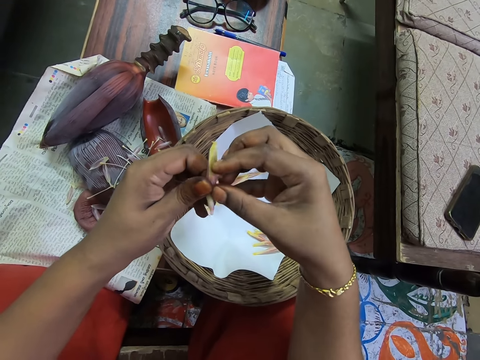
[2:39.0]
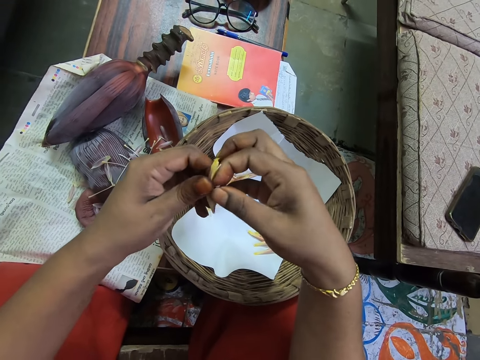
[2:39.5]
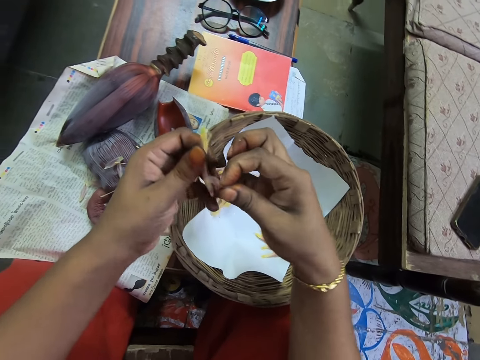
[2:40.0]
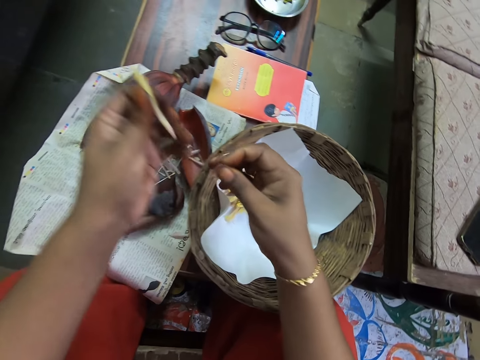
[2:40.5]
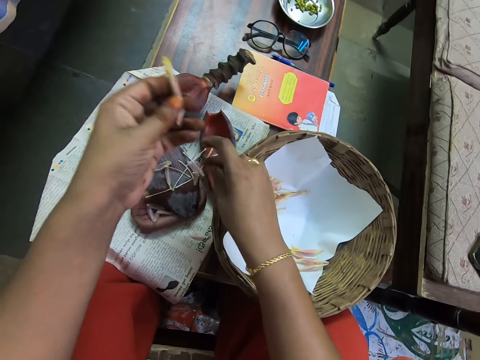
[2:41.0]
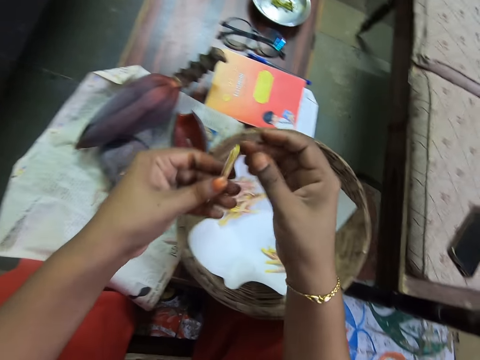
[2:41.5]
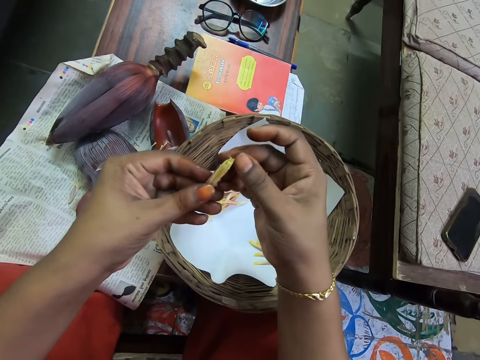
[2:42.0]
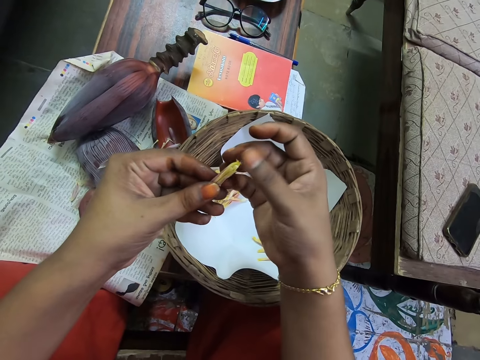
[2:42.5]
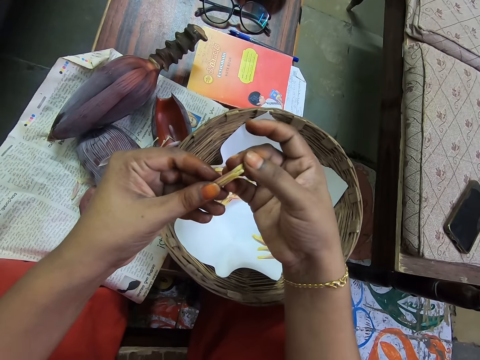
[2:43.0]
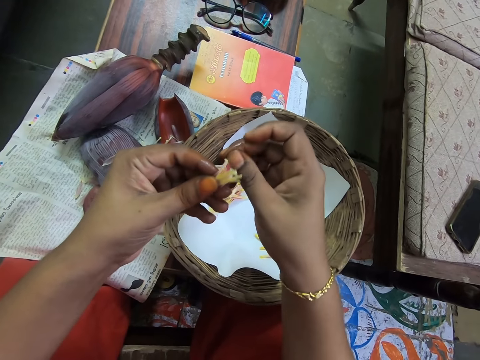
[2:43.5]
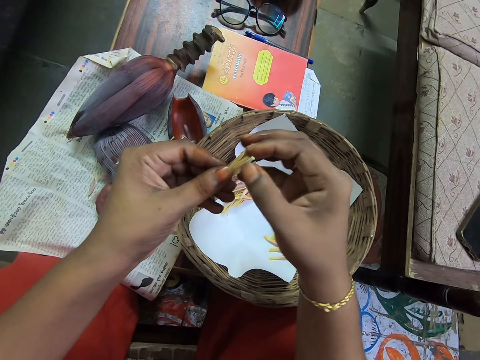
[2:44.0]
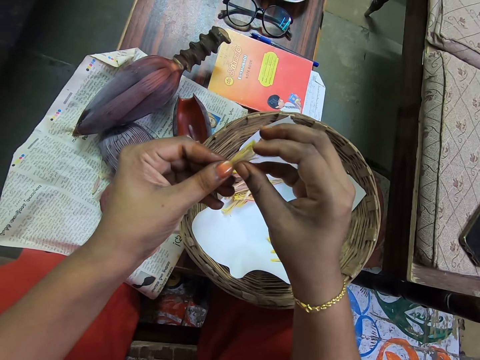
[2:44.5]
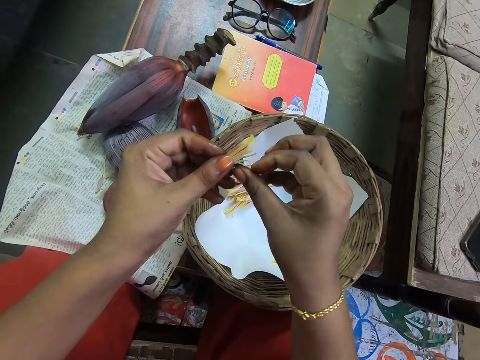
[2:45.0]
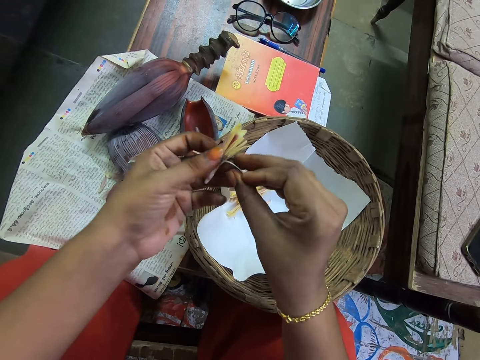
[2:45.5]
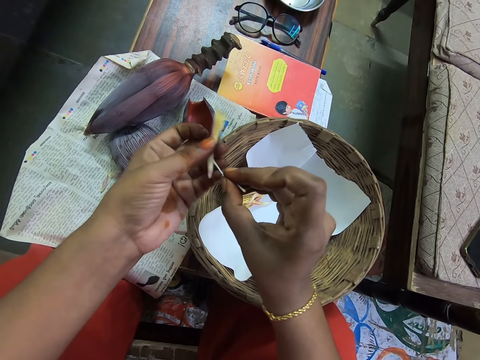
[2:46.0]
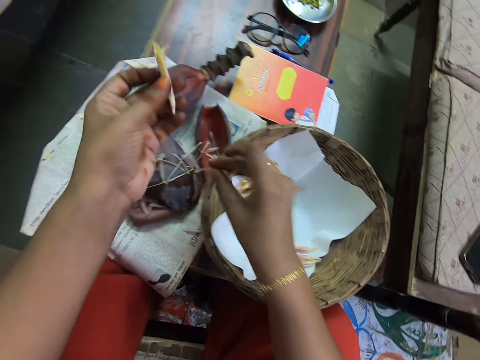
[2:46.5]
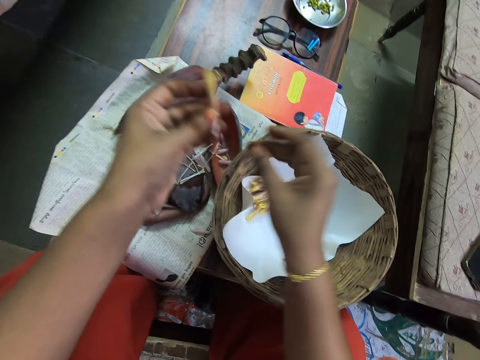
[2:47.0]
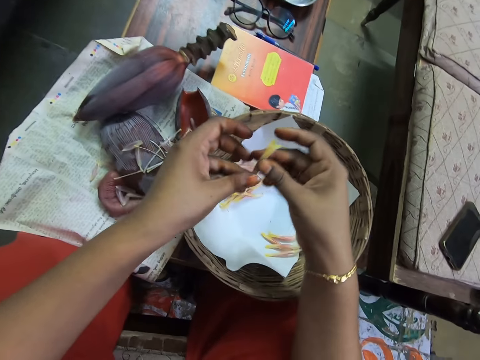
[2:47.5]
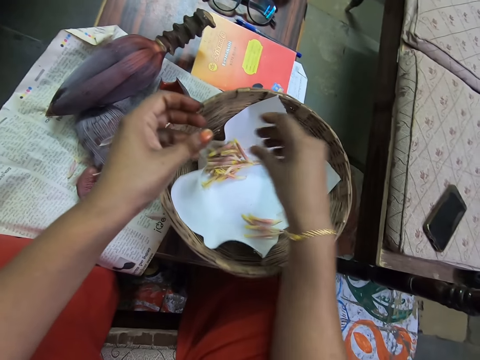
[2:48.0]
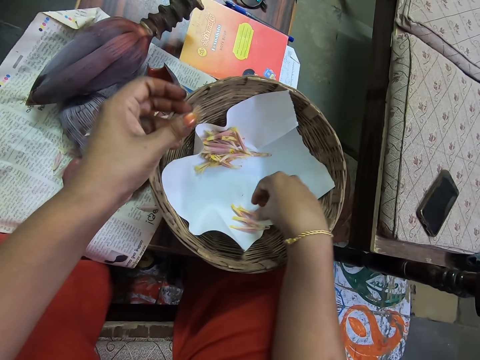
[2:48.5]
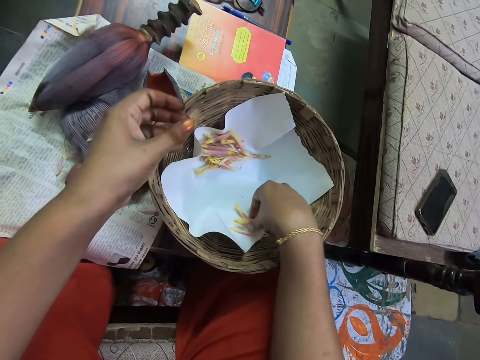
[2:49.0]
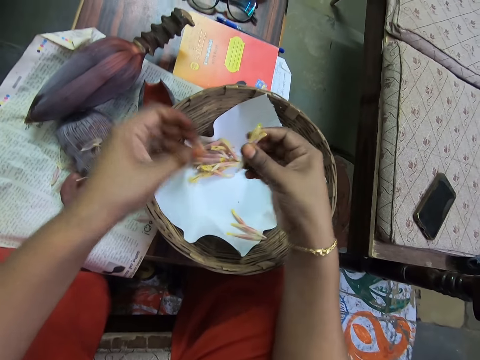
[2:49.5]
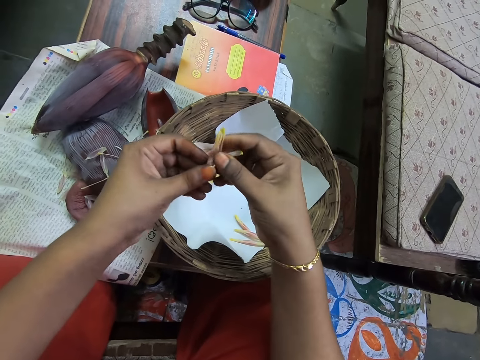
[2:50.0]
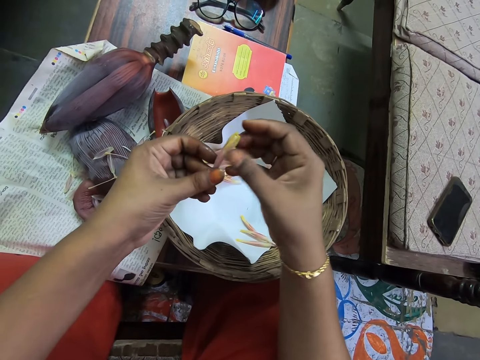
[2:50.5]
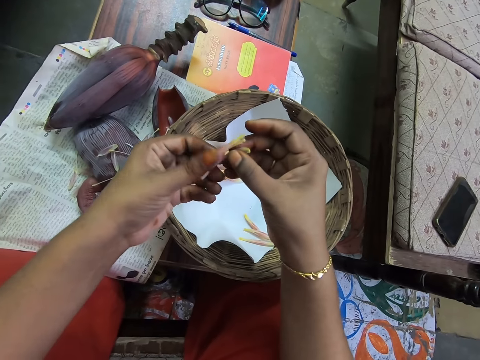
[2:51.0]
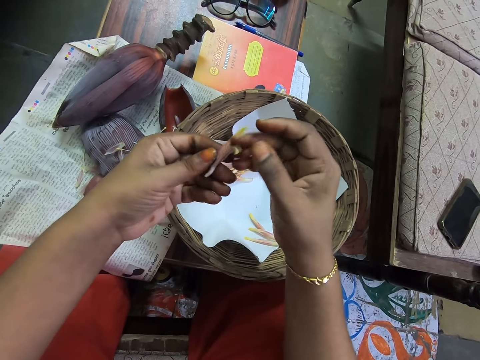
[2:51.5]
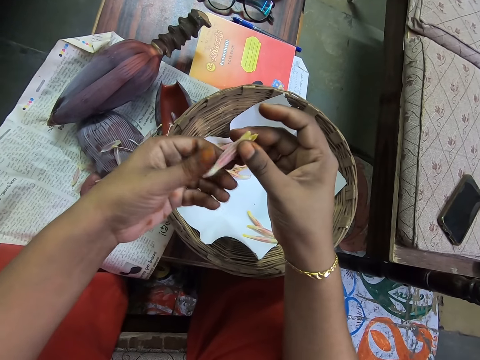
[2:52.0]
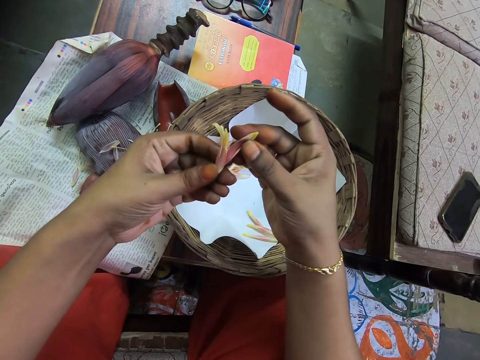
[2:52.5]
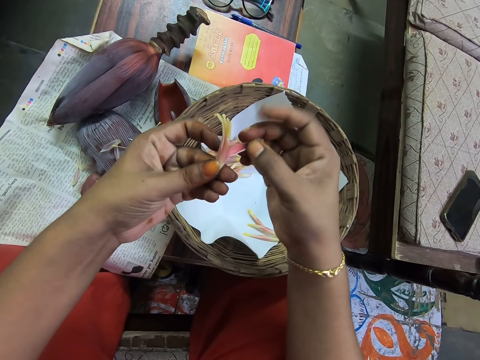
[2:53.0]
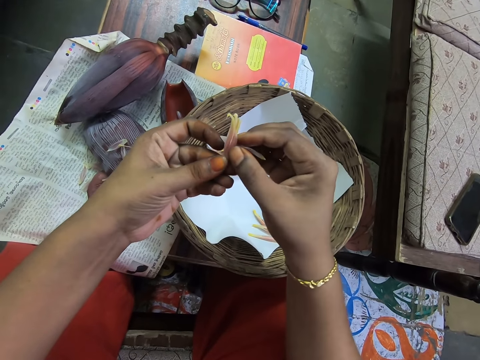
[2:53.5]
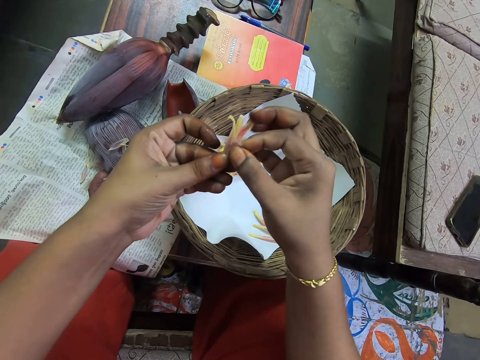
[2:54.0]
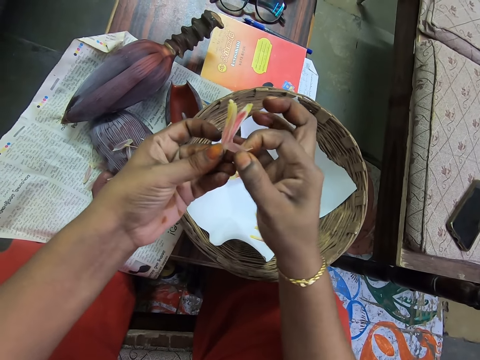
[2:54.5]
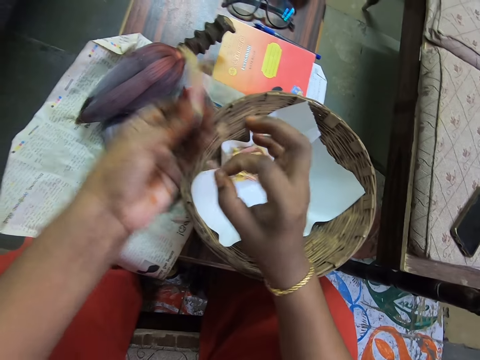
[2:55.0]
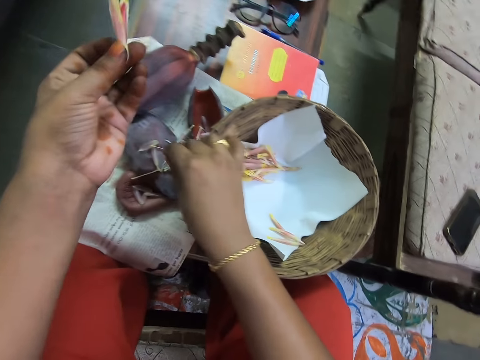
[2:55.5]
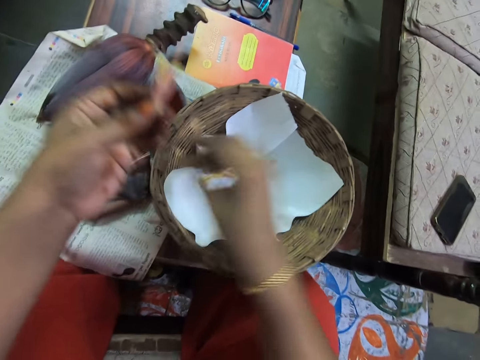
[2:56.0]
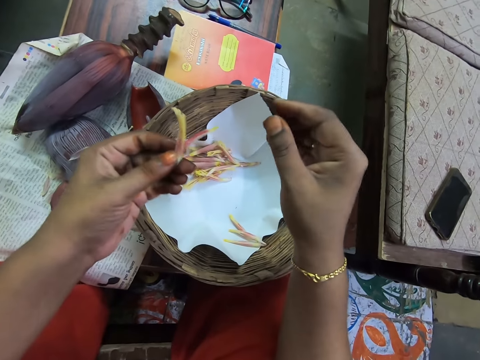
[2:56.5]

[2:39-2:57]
The camera wearer removes a flower on the male flower or banana flower. They put the male flower on the table. They put the banana peel on the magazine. They peel the banana flower. They remove a flower on the male flower. They put the banana peel on the magazine. They put the banana flower on the woven basket. They pick the banana flower. They peel the banana flower. They remove the flower on the male flower. They put the banana peel on the magazine.

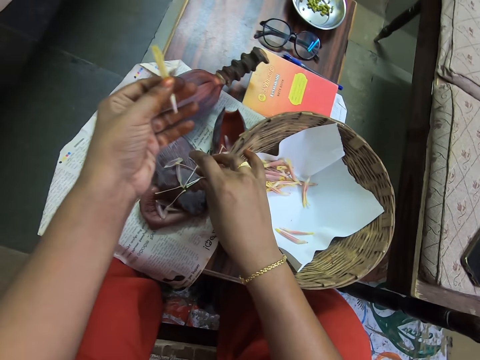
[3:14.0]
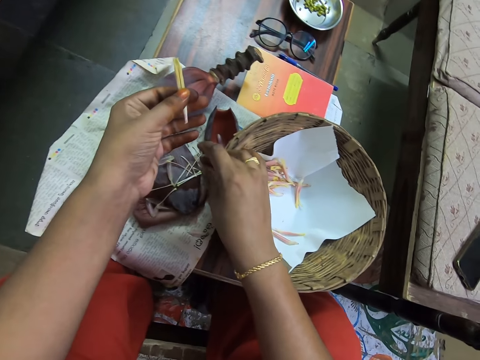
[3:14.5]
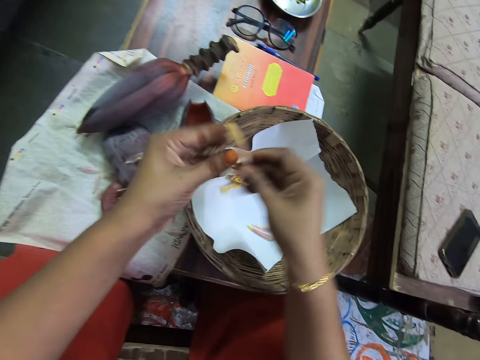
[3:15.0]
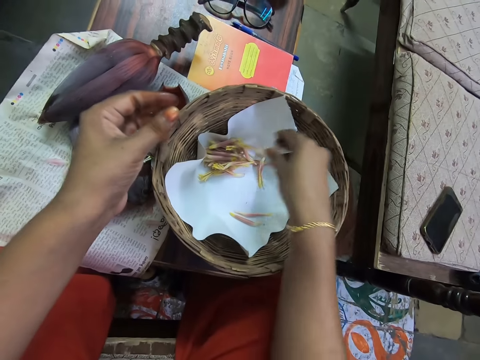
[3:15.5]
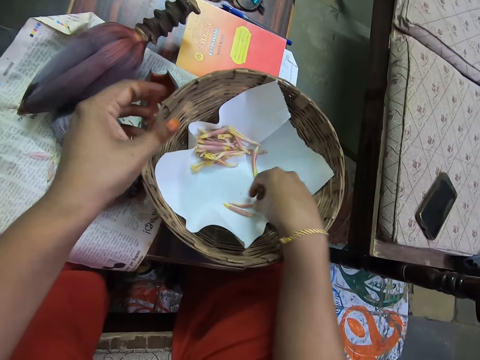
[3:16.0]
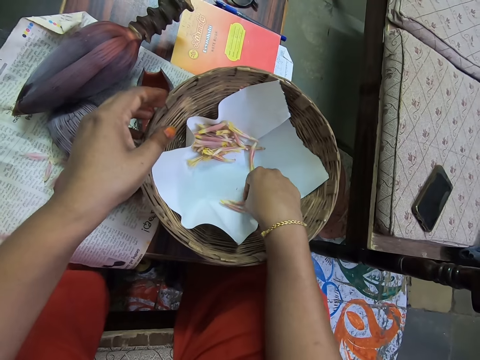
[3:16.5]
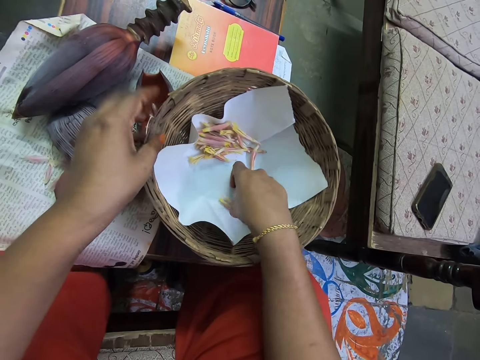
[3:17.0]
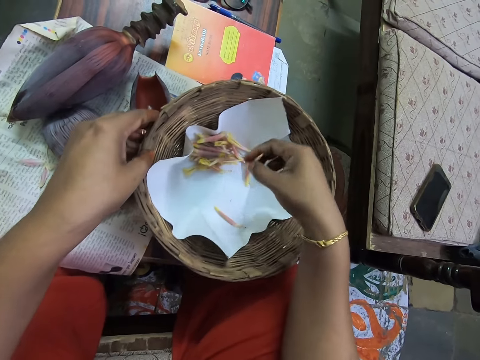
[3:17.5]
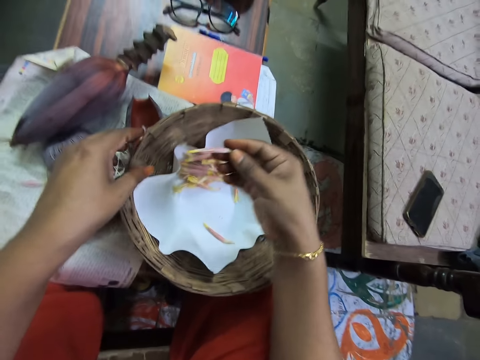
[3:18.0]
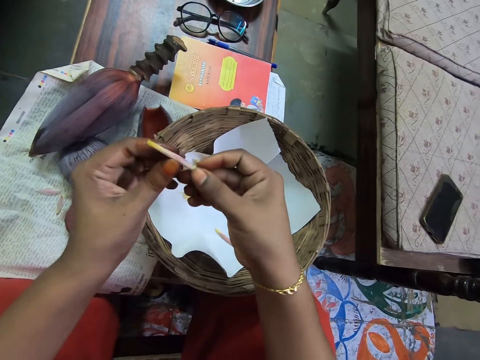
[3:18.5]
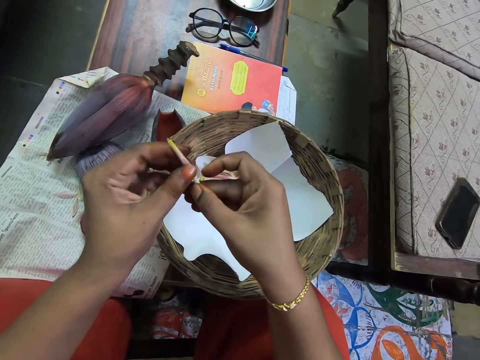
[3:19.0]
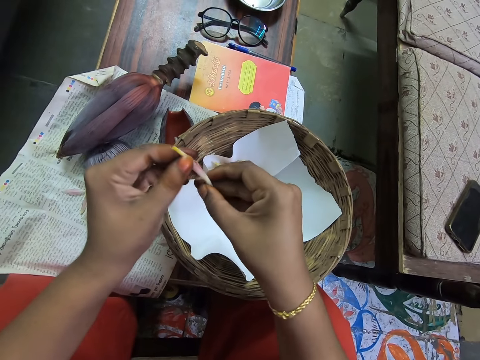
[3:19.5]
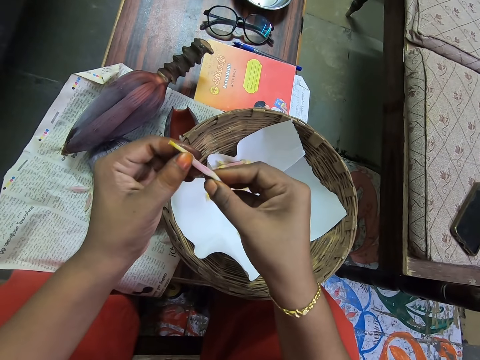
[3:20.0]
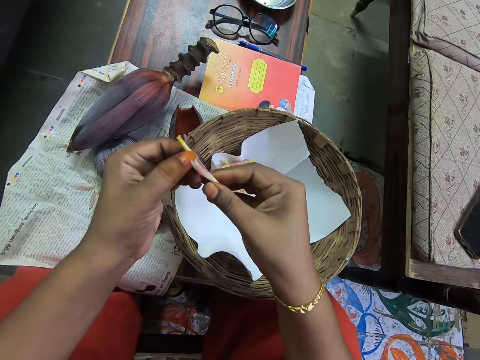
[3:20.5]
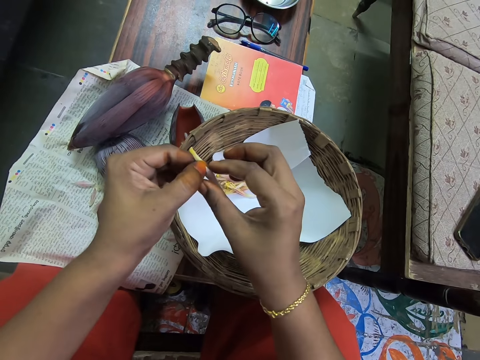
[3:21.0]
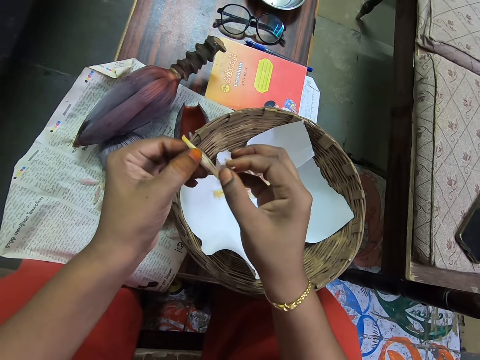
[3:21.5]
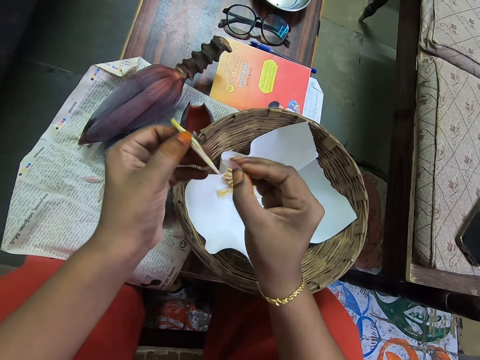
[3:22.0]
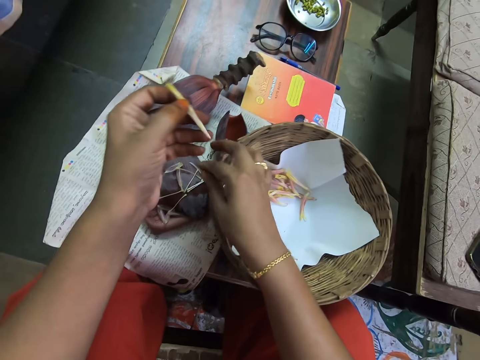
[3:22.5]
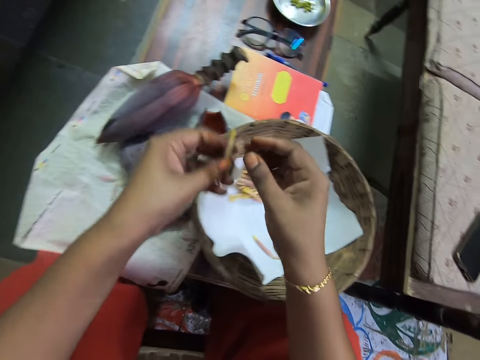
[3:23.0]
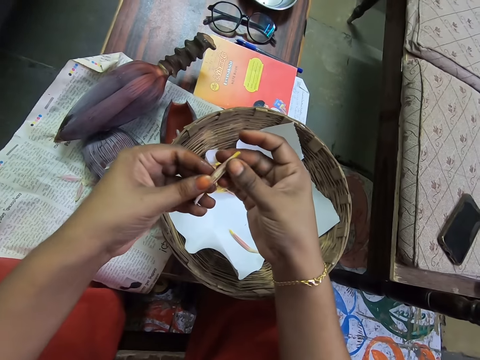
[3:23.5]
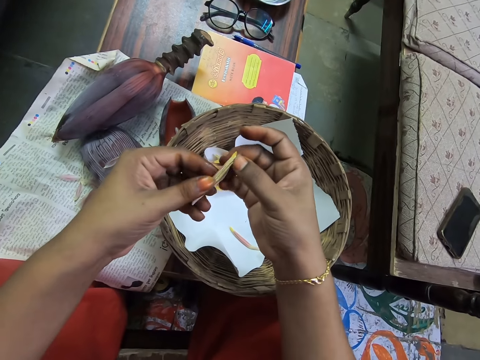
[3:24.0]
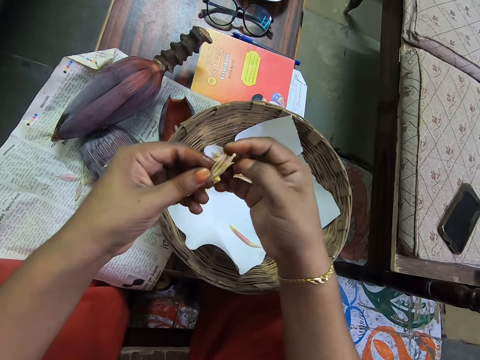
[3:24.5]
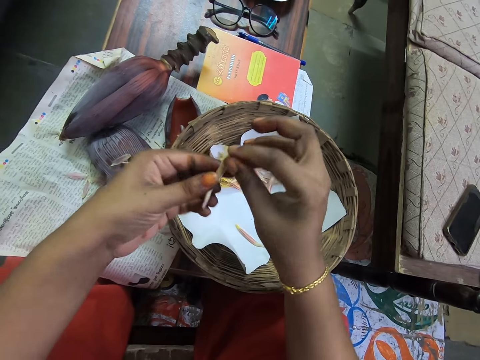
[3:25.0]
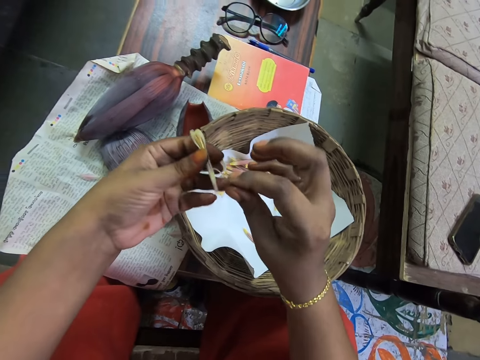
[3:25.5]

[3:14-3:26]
The camera wearer puts the banana peel on the magazine. They put the banana flower or male flower on the woven basket. They pick the male flower. They peel the banana flower. They remove the flower on the male flower. They put the banana peel on the magazine. They peel the banana flower. They remove the flower on the male flower.
